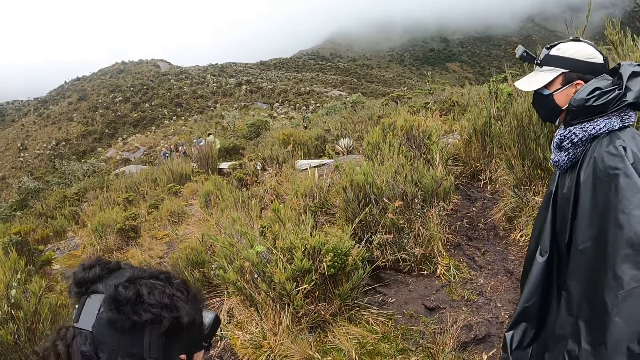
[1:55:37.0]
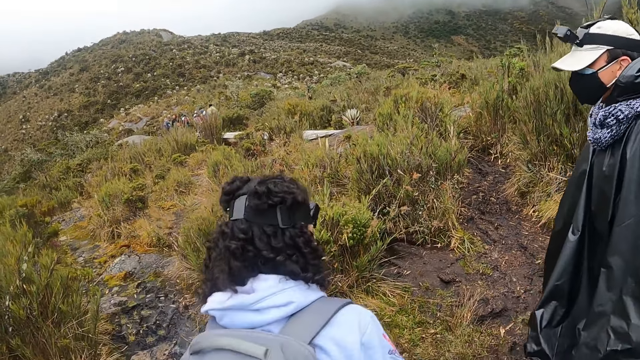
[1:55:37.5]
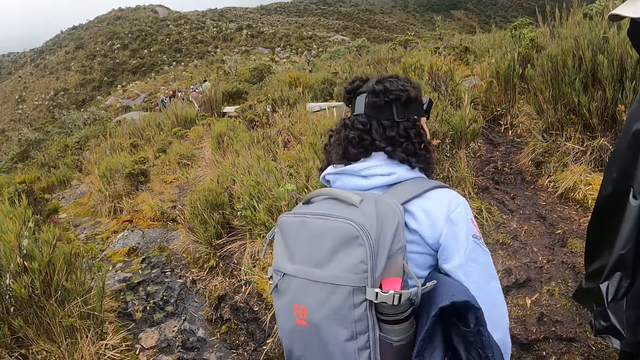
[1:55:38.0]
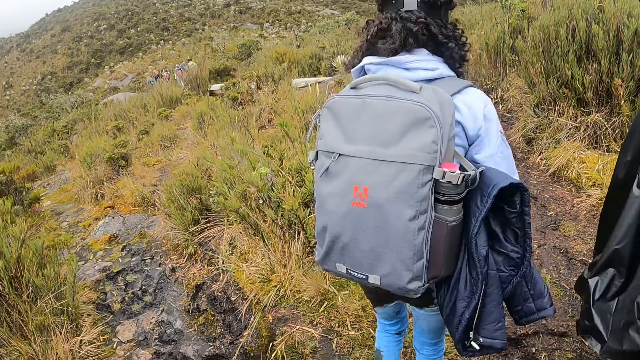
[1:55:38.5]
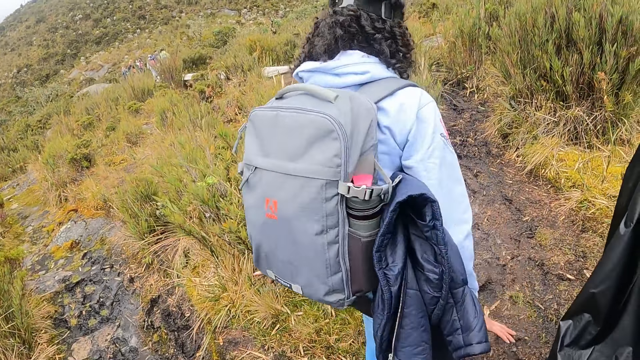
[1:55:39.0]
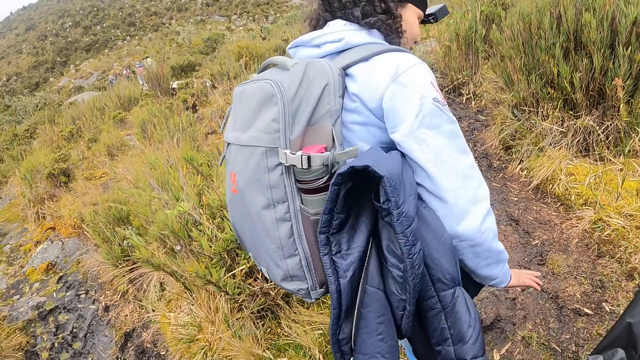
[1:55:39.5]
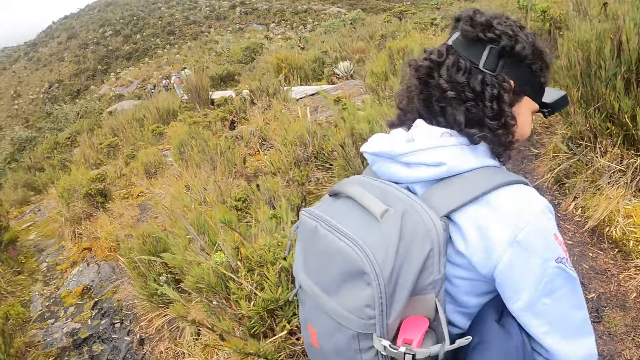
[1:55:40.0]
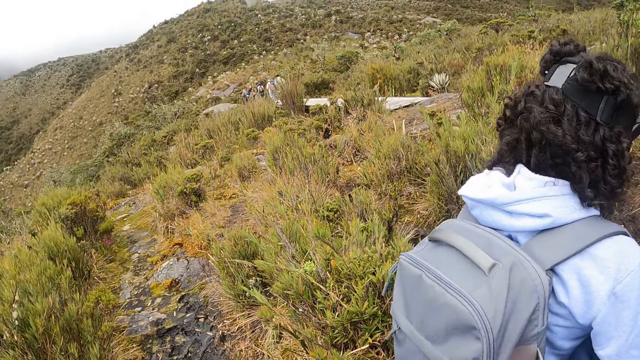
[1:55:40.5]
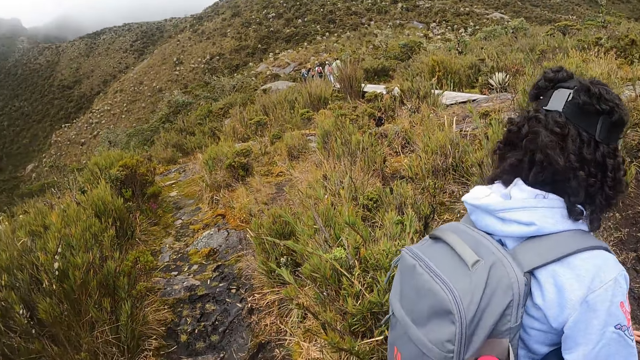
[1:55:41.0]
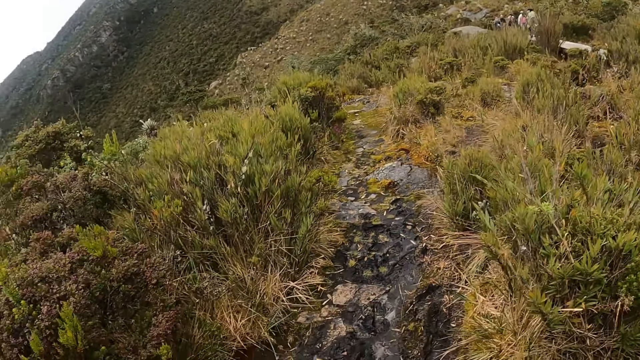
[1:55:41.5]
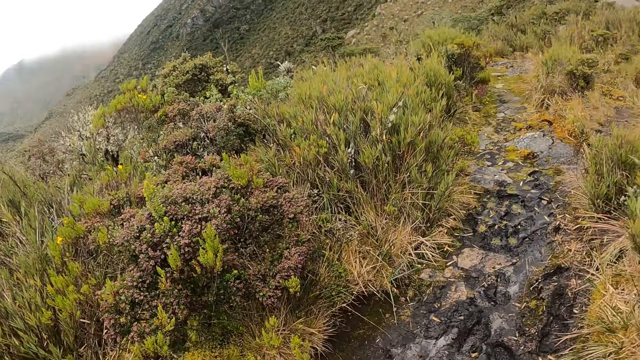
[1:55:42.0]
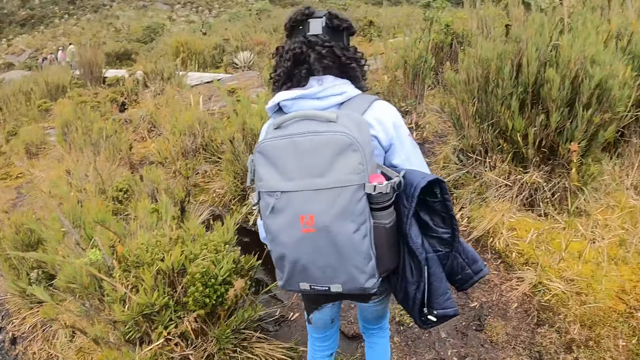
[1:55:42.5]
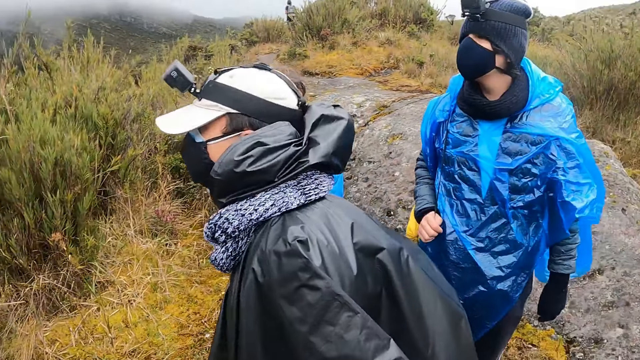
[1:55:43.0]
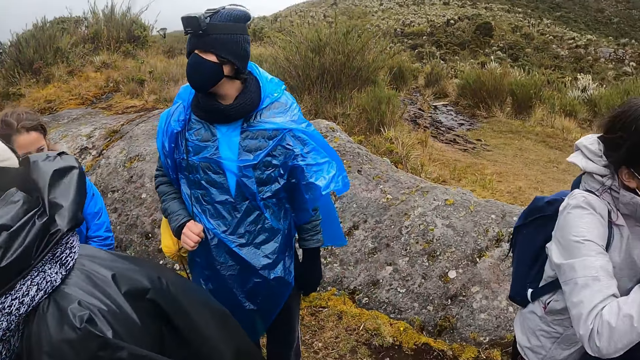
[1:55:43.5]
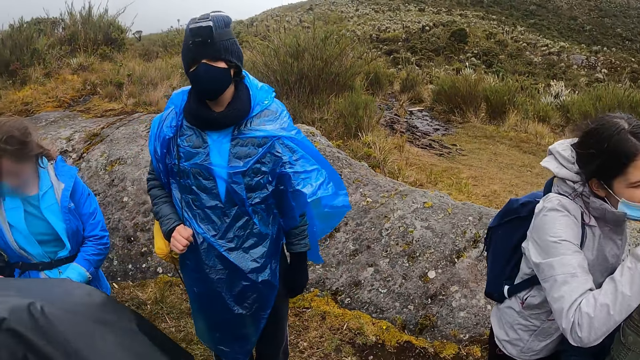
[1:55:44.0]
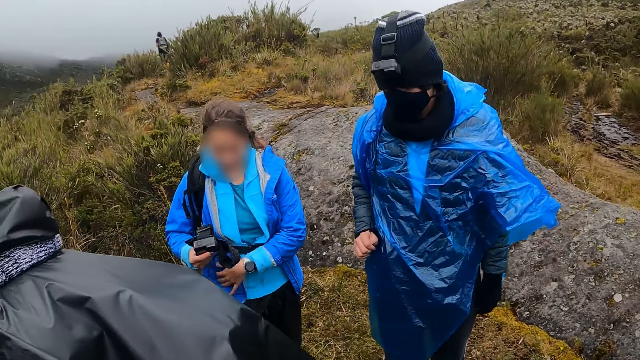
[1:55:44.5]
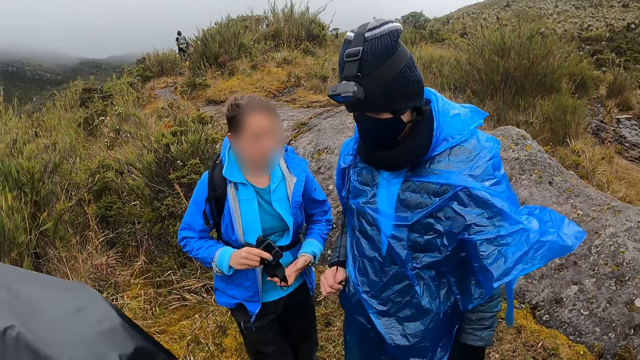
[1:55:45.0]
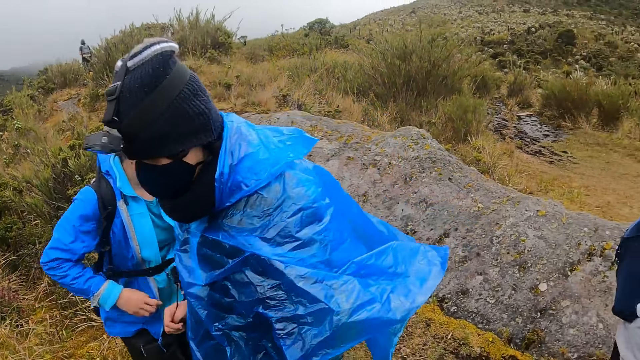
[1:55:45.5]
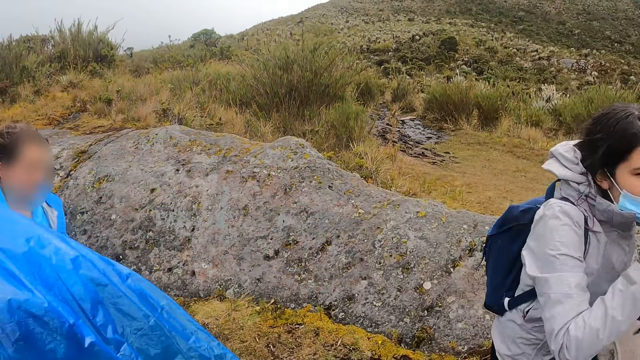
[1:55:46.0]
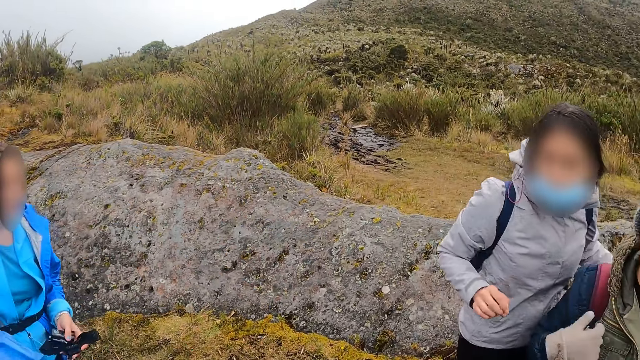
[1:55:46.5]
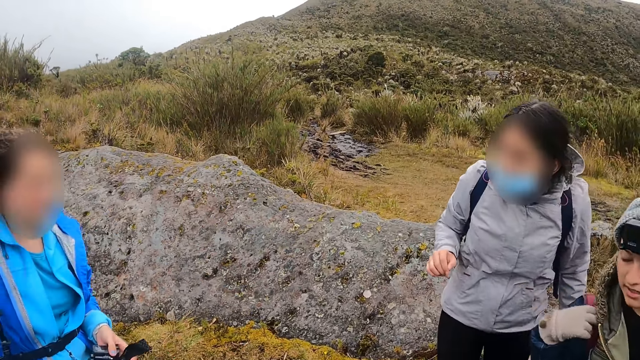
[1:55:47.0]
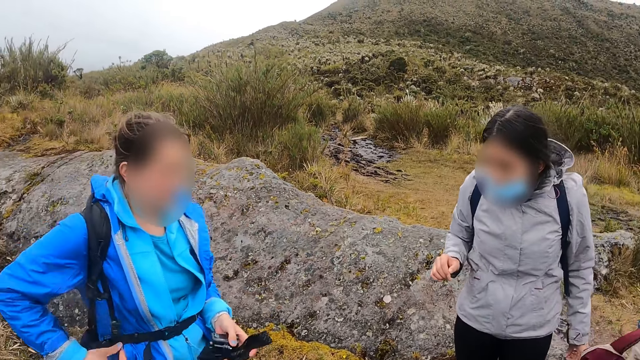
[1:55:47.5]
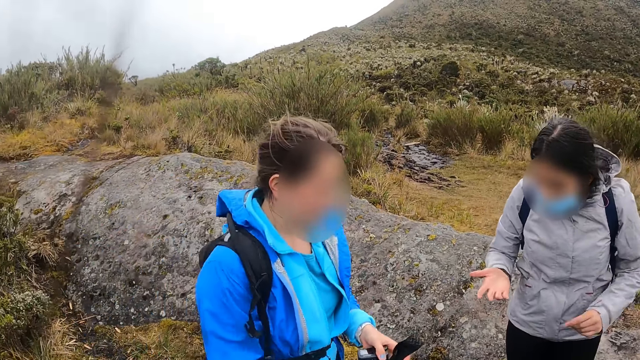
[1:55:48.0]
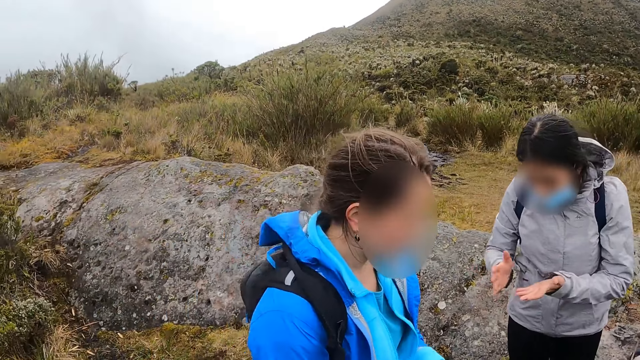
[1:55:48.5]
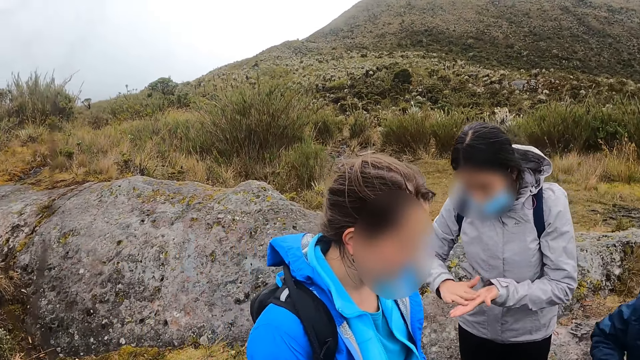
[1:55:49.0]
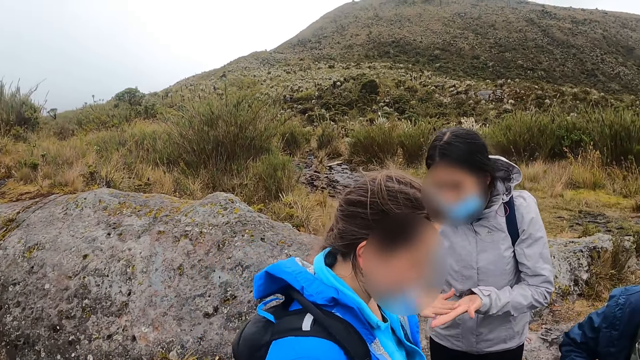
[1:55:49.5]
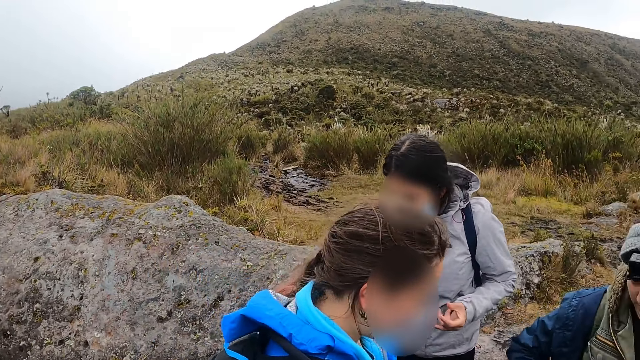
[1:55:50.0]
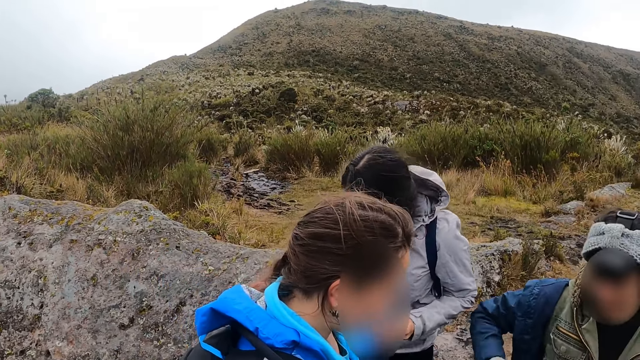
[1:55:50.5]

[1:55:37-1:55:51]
A woman walks in front of the camera wearer. The camera wearer looks around the shrubs. They turn to the colleagues. Another woman moves a camera on the hands. The camera wearer looks at the colleagues. The second woman walks to the colleagues. Another woman rubs her hands against one another.

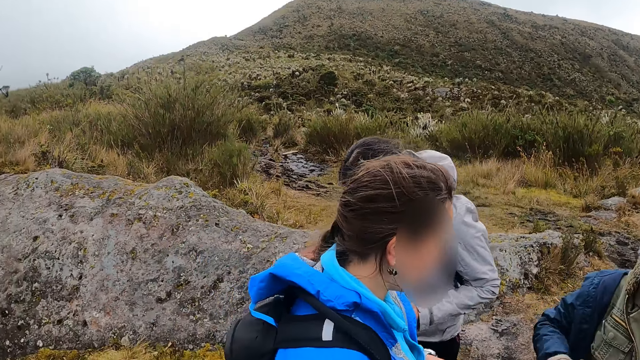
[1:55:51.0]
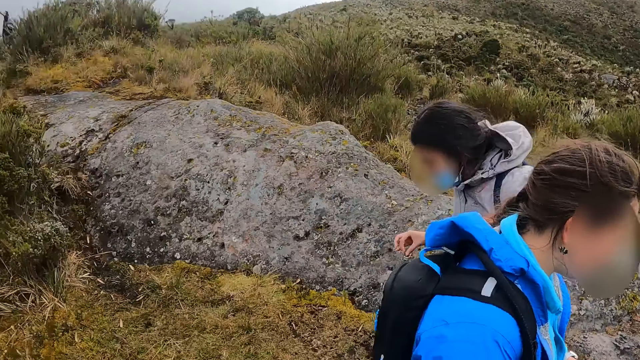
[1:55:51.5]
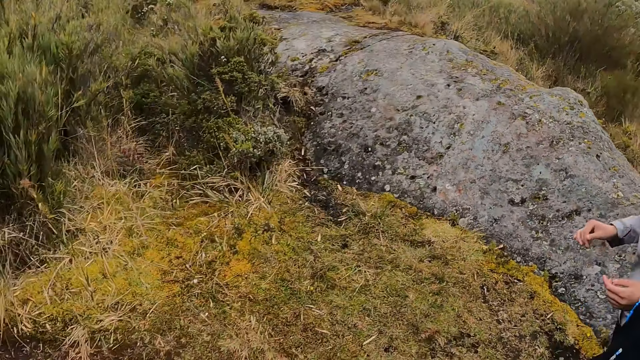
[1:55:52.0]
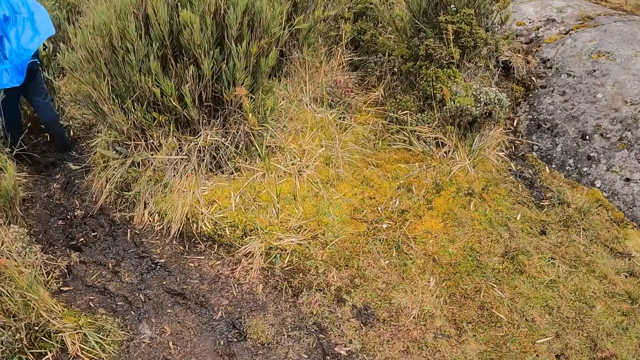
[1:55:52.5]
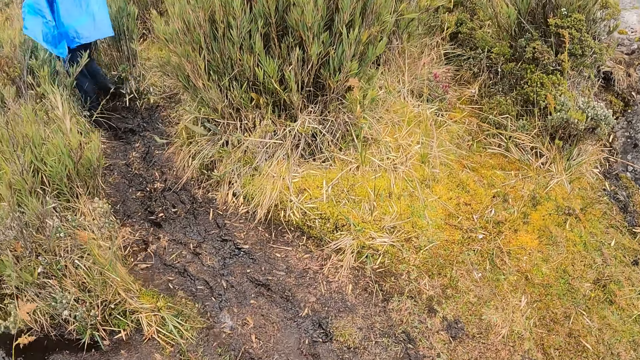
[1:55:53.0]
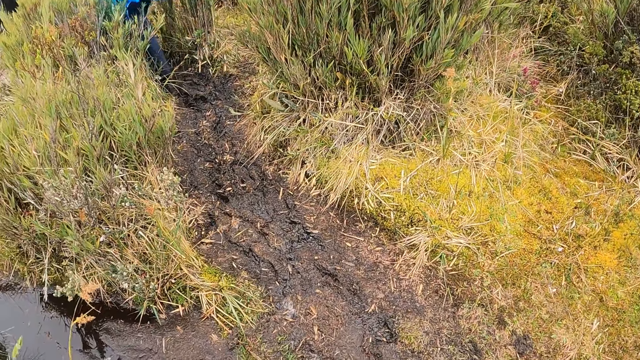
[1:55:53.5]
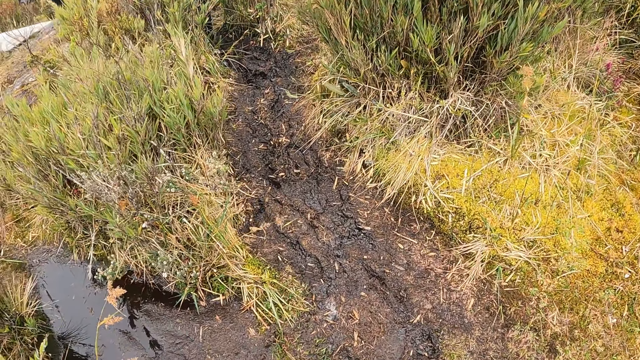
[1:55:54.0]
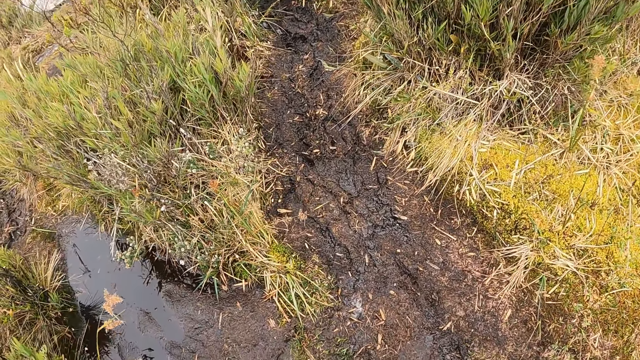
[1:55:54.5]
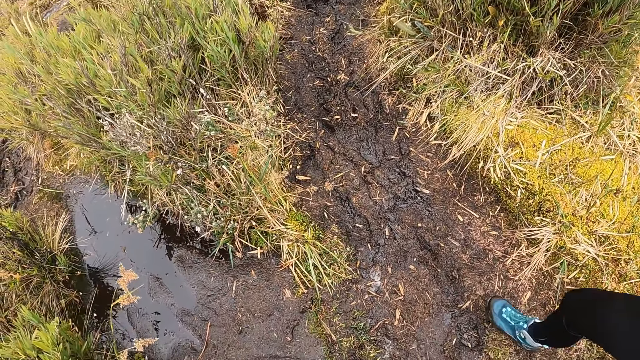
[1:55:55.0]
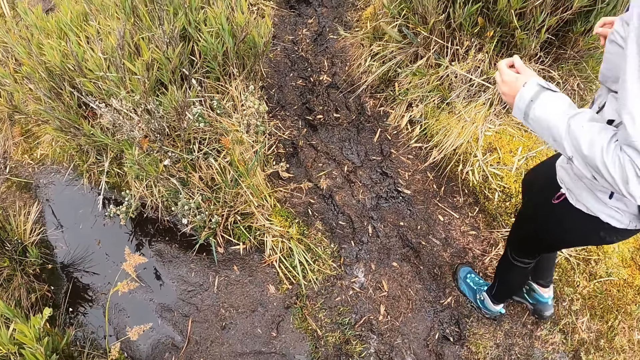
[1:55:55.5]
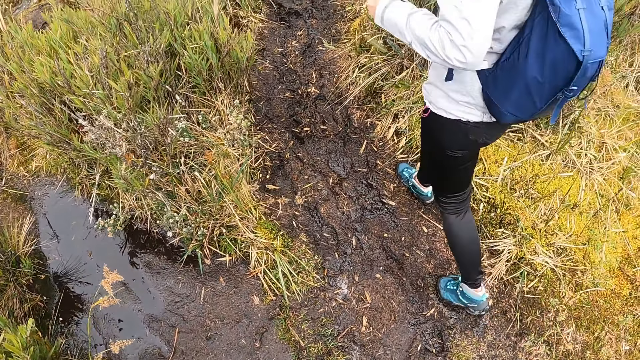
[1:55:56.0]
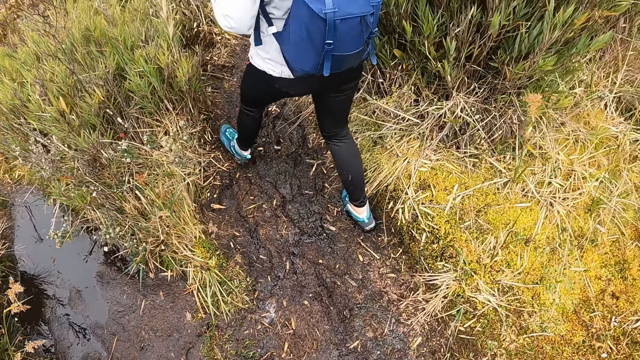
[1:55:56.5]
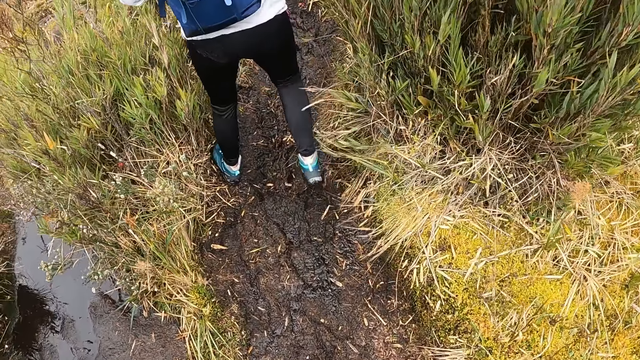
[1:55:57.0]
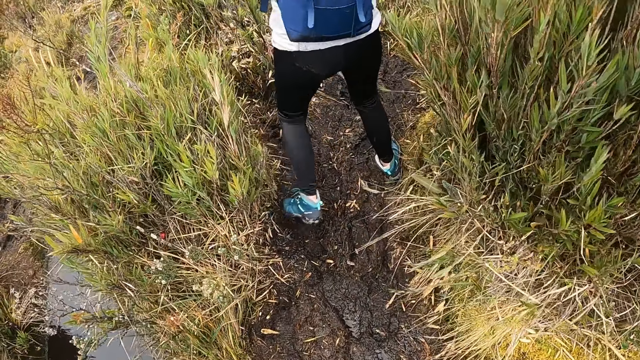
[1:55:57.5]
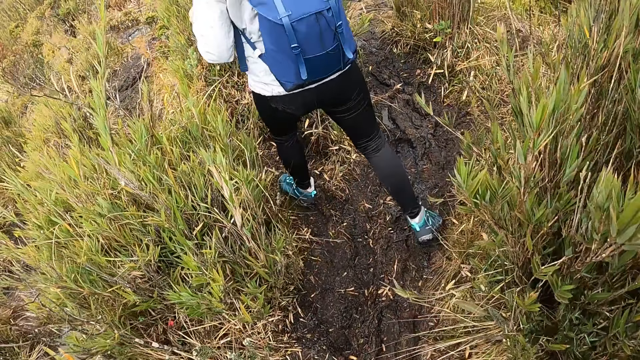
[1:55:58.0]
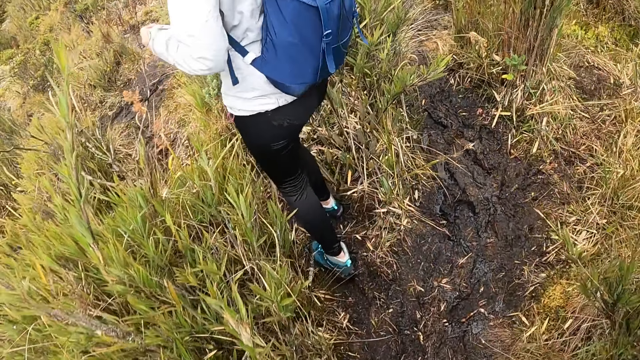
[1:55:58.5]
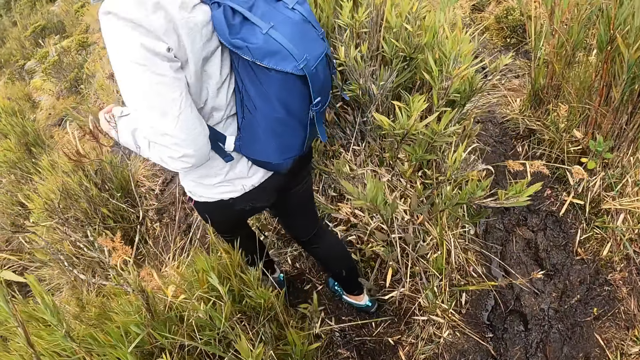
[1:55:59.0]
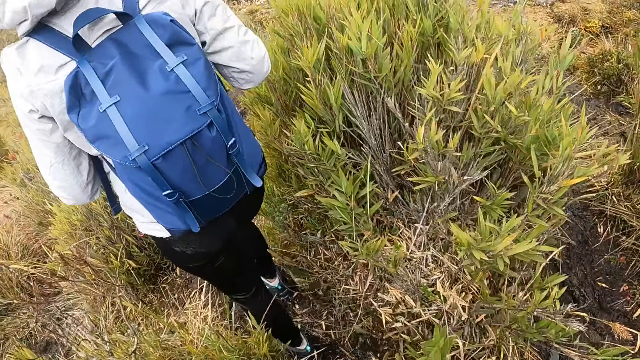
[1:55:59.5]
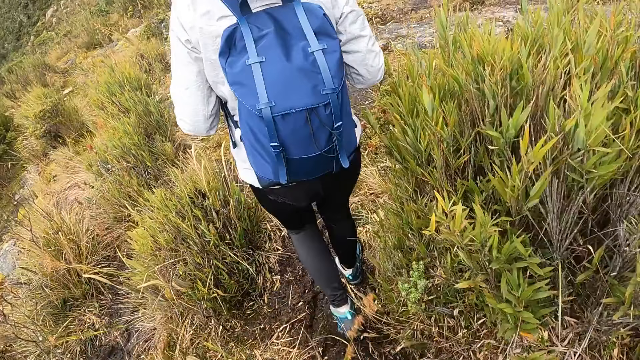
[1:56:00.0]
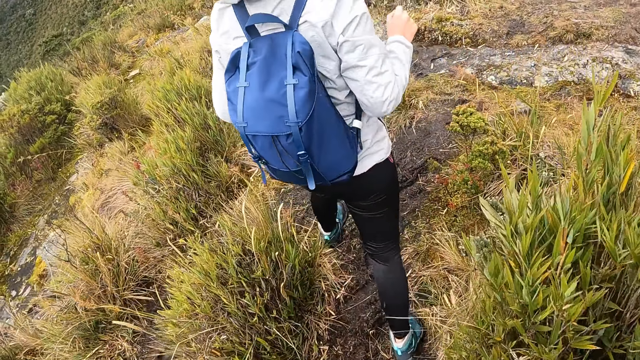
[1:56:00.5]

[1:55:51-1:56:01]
A woman walks from the colleagues. The camera wearer looks at the ground. The woman walks past the camera wearer. The camera wearer hikes through the park alongside the group of people. They walk behind the woman.
